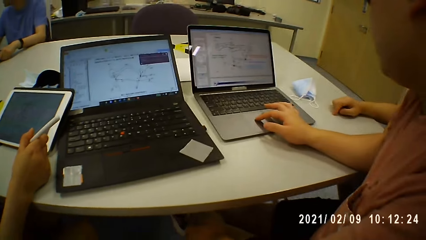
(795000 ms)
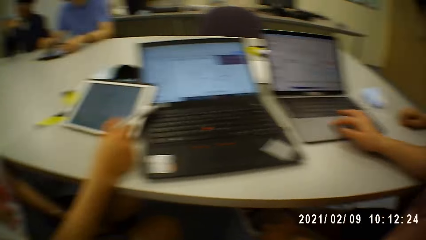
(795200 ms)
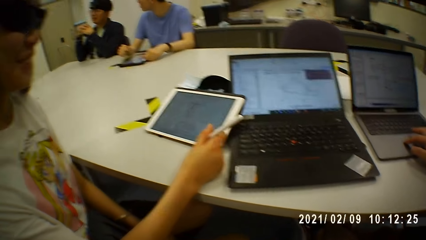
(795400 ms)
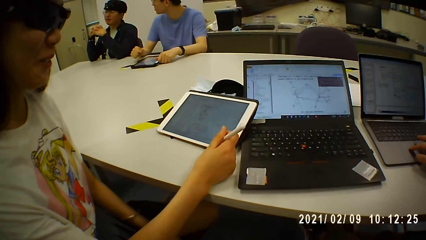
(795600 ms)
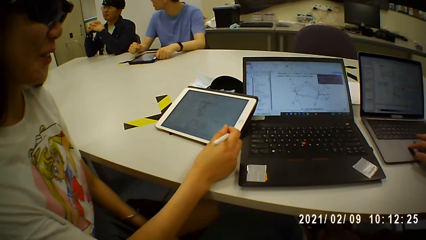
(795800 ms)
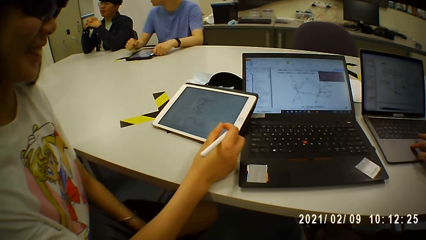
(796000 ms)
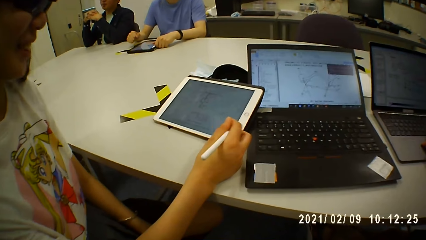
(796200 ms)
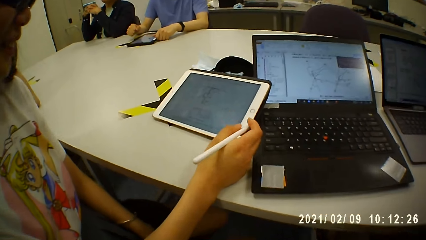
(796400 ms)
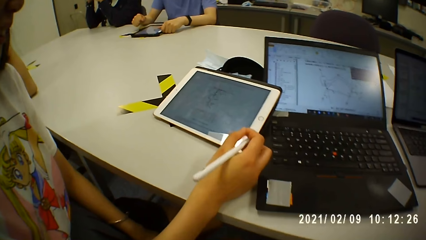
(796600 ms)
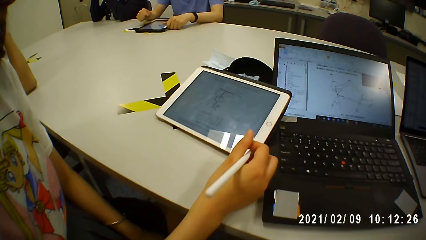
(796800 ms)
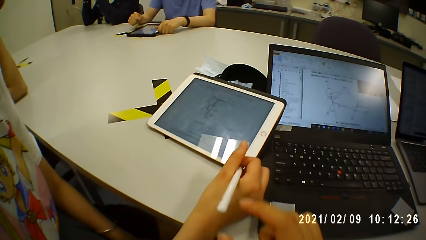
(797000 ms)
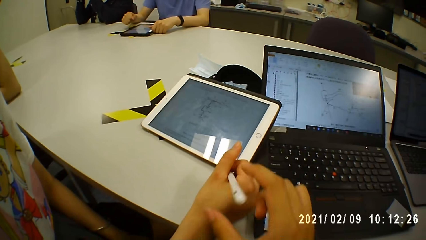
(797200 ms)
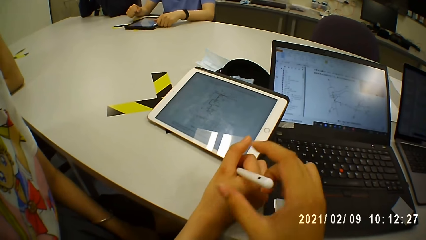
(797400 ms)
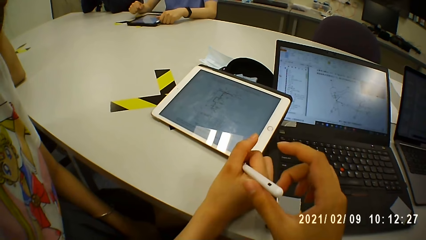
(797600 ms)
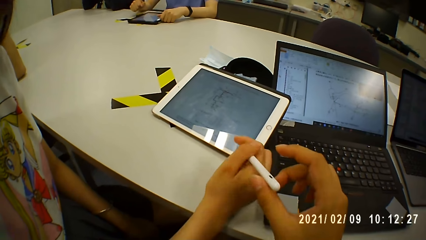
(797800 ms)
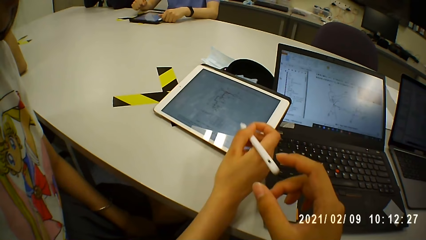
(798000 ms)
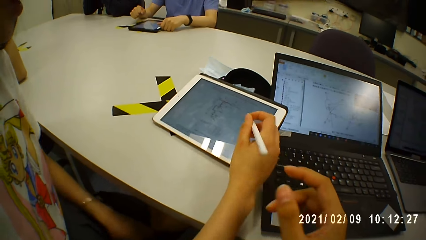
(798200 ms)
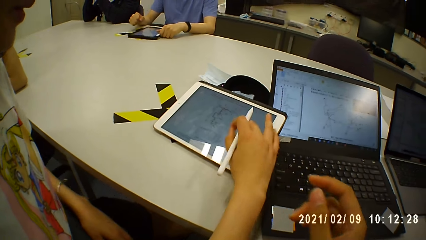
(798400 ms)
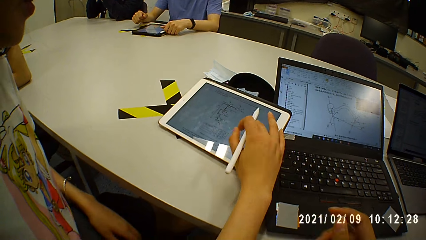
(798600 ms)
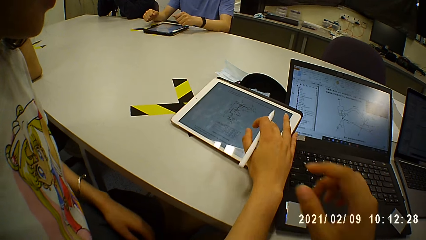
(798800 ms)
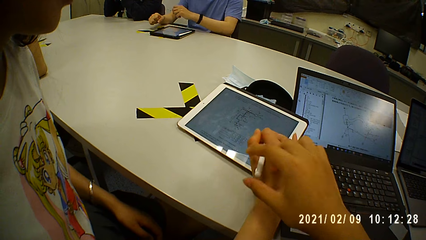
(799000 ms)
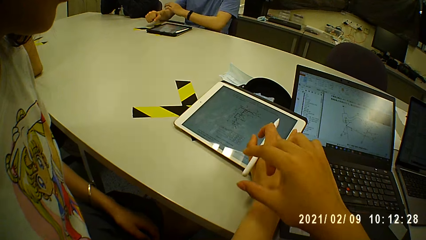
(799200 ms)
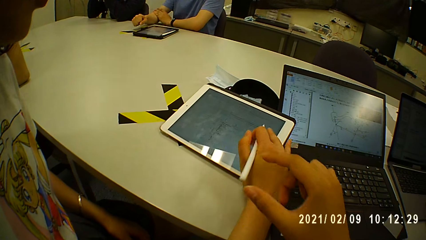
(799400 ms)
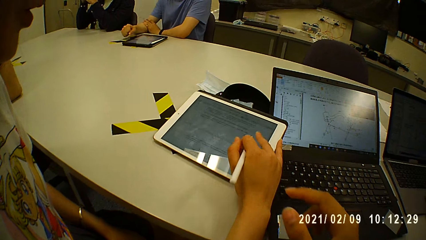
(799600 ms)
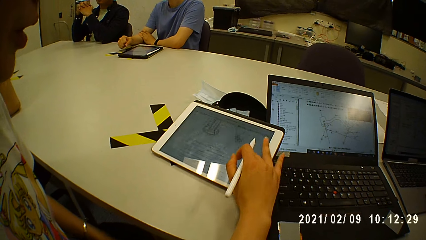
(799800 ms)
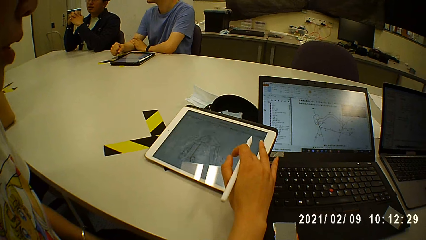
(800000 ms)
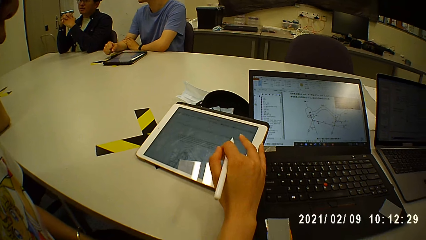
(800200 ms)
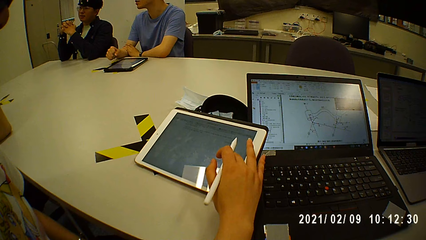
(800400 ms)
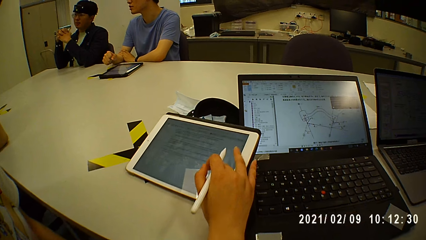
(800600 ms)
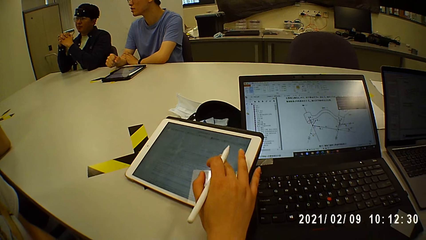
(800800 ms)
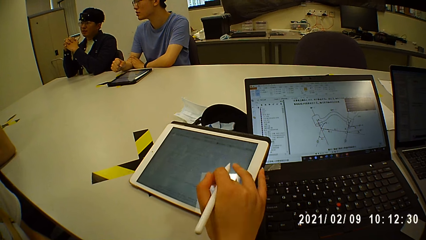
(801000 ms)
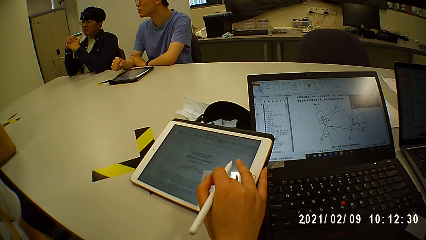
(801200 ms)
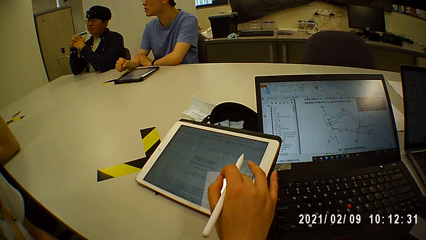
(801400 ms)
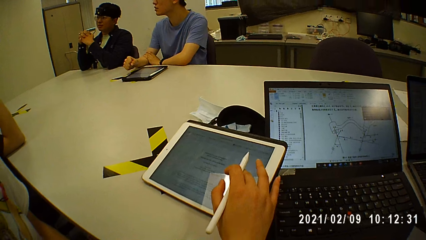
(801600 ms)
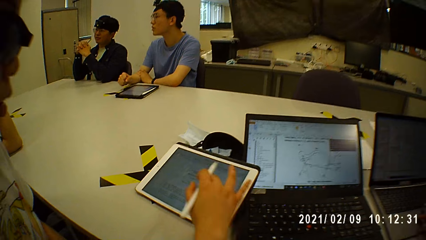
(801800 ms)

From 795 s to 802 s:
The camera wearer looks around a room. A lady interacts with the camera wearer. The lady operates a tablet on the table with her right hand. The camera wearer looks around the room.

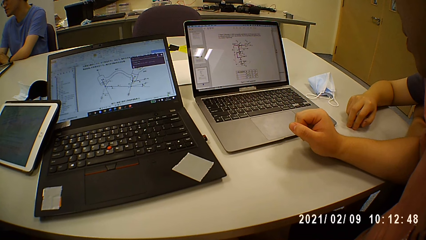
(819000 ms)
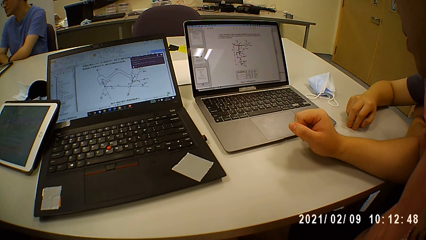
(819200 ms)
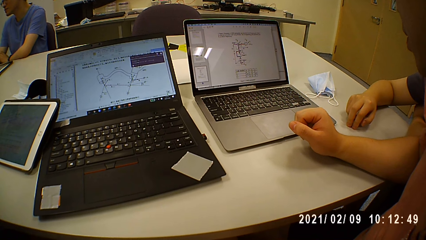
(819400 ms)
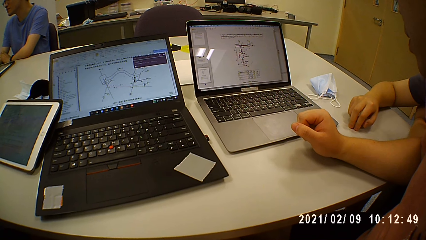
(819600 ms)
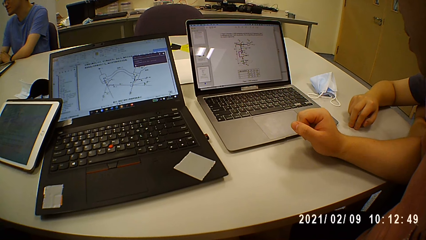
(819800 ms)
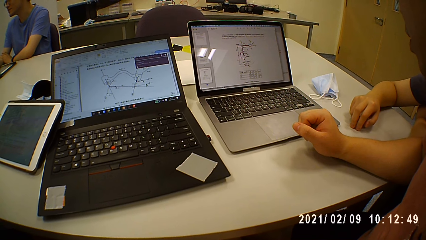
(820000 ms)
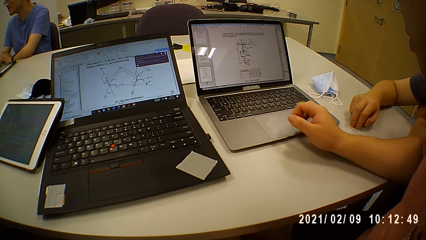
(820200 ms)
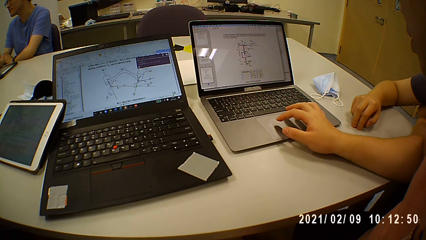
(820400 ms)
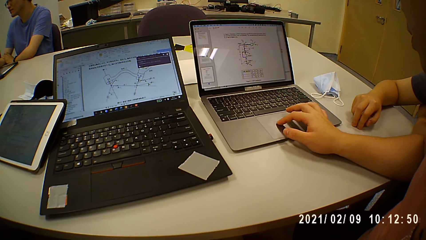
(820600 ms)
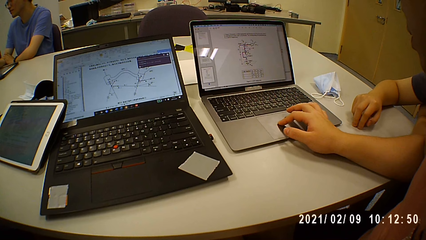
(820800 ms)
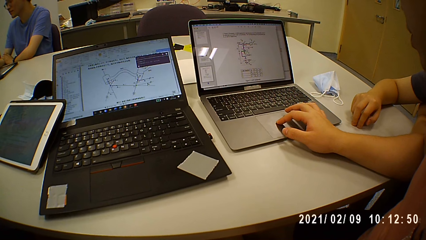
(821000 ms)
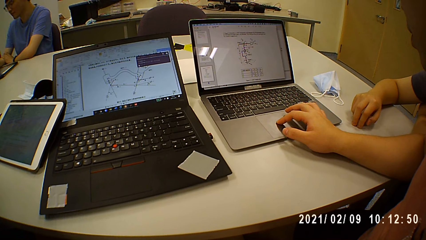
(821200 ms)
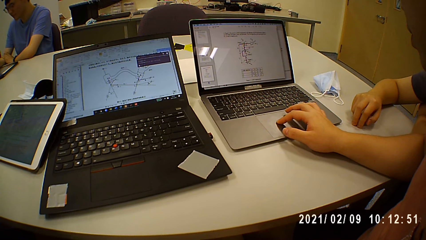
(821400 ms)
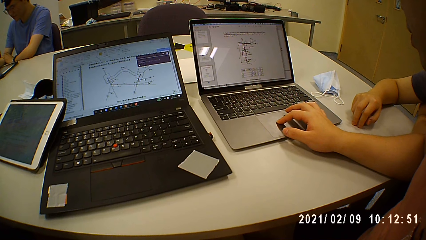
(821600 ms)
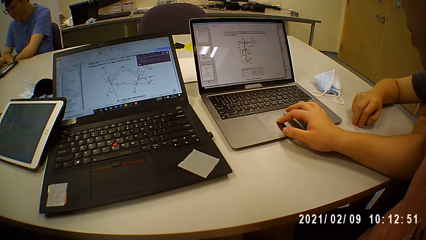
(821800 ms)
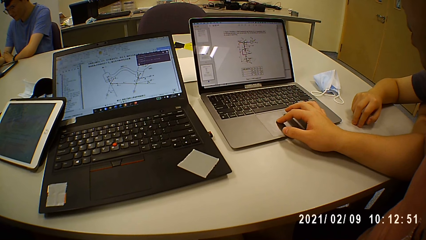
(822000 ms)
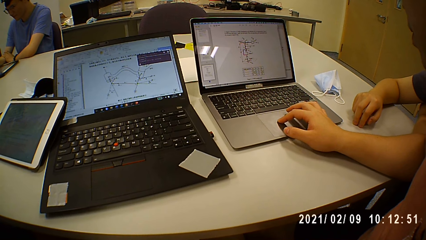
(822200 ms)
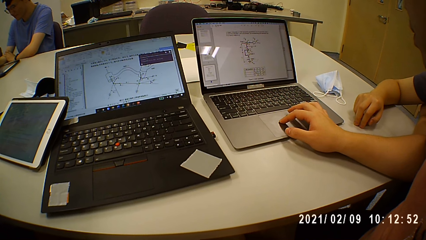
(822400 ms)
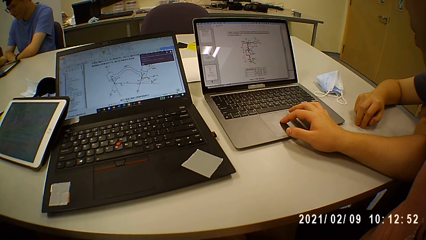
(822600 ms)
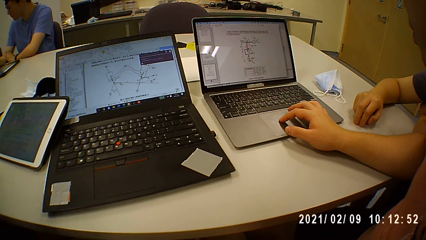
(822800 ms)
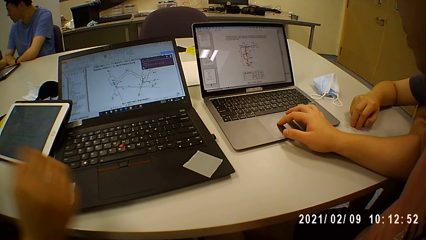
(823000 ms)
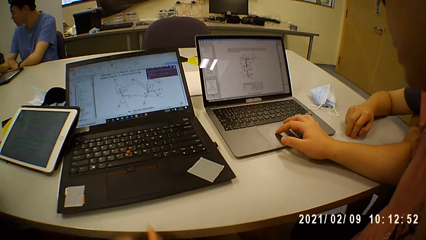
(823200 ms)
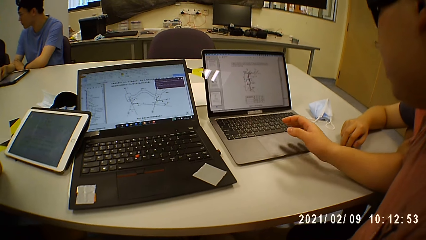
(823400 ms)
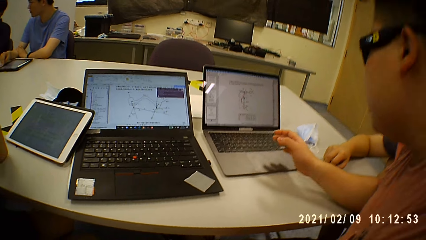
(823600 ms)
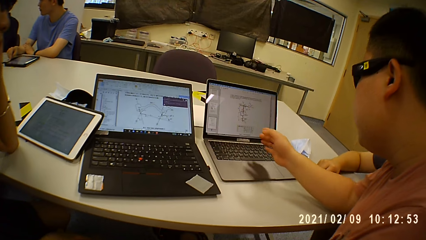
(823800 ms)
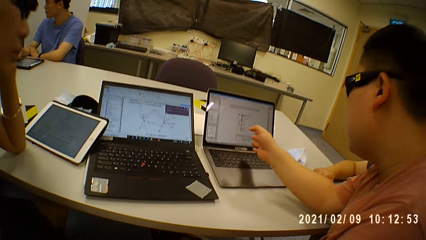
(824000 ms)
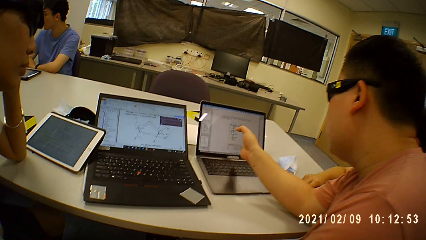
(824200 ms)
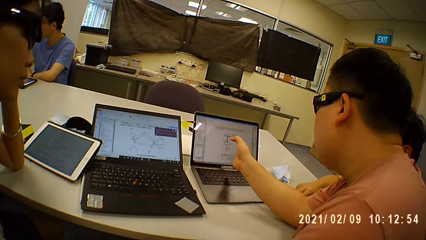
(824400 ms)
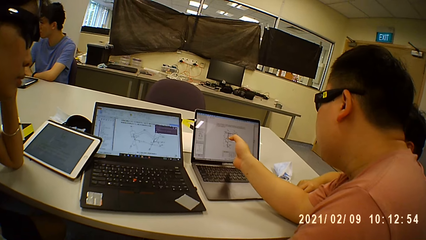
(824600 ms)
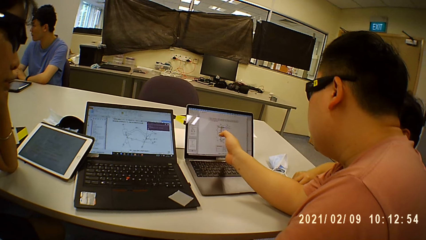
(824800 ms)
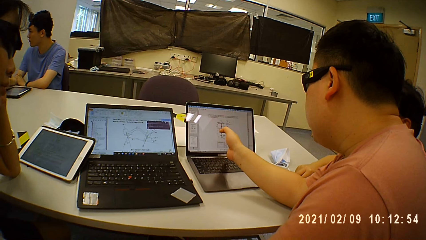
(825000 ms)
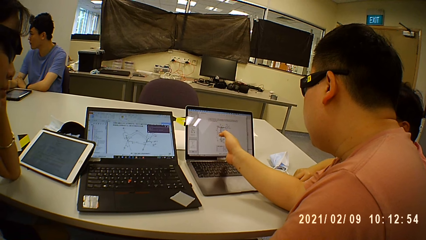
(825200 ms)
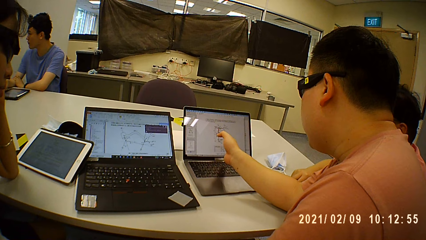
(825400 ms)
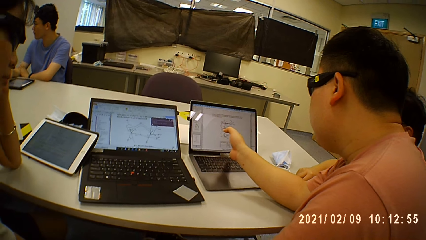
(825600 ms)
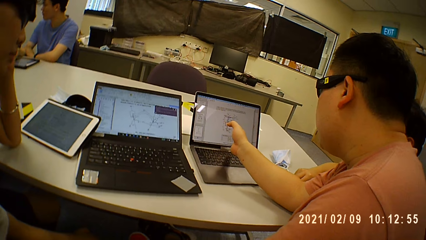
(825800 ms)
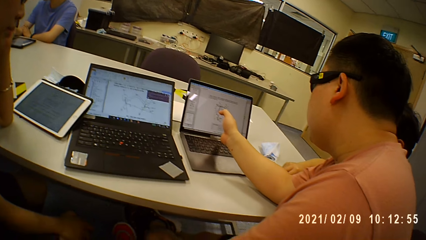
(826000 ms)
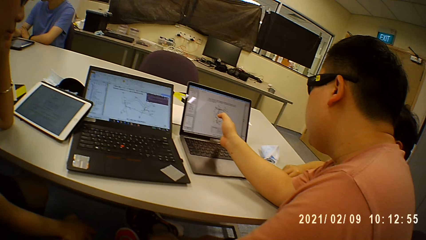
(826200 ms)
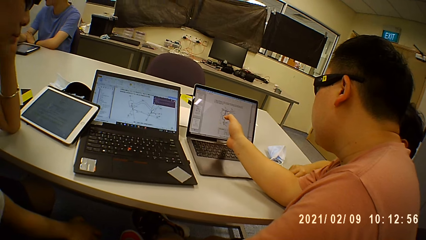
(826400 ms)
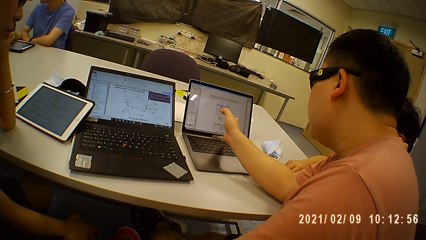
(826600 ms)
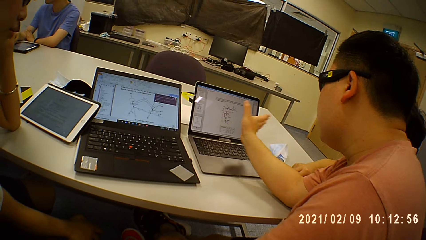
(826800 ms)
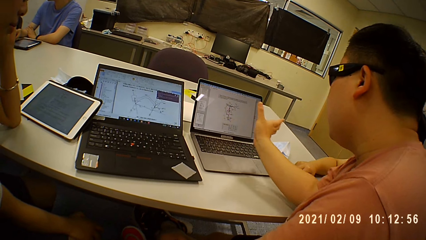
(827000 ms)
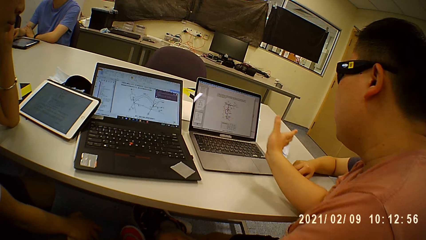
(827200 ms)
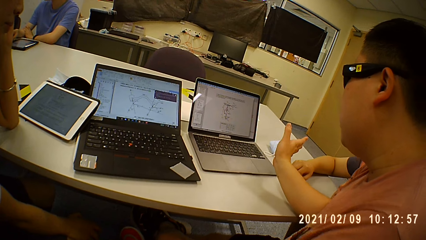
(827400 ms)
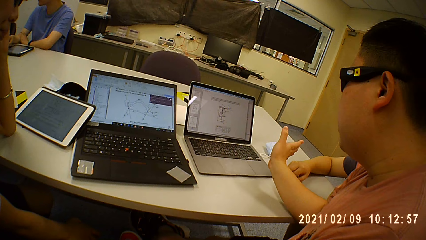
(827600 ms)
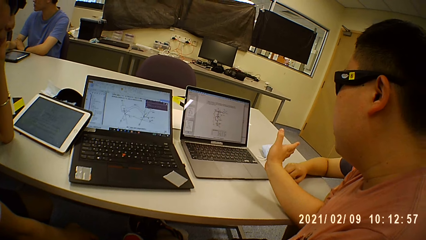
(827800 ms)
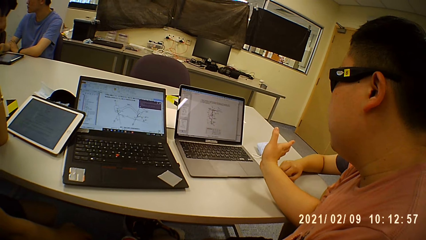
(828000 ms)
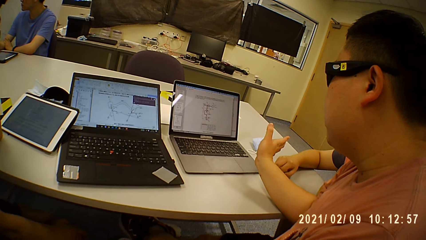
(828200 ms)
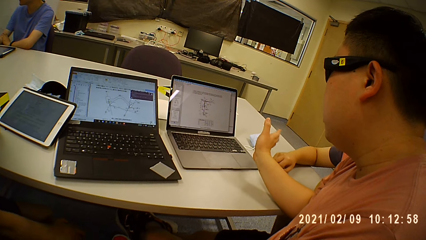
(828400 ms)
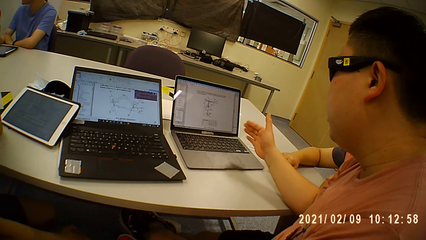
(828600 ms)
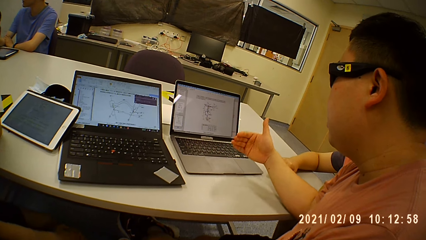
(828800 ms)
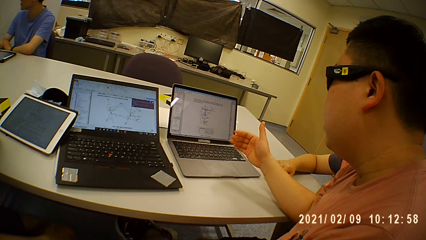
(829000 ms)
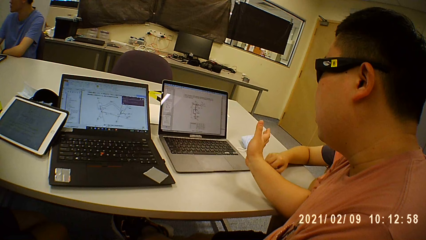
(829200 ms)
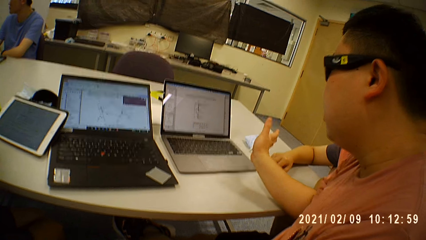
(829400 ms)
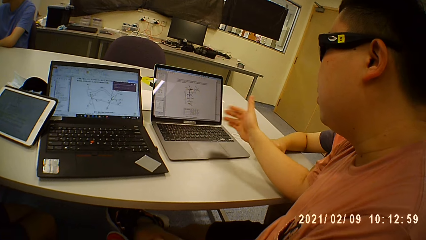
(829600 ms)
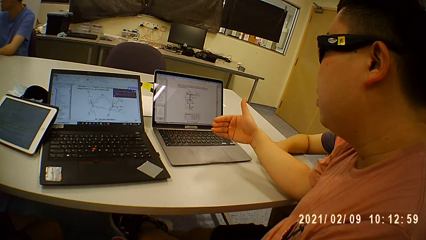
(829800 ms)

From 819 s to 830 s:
A man interacts with another man. The first man operates a laptop. The camera wearer looks around a room.
